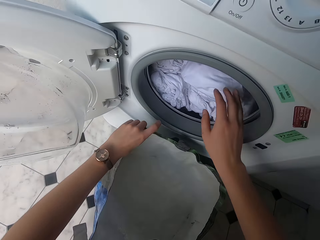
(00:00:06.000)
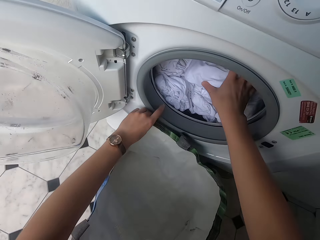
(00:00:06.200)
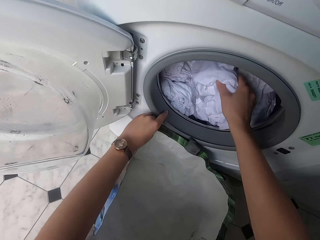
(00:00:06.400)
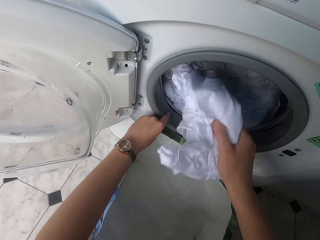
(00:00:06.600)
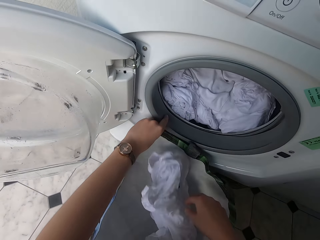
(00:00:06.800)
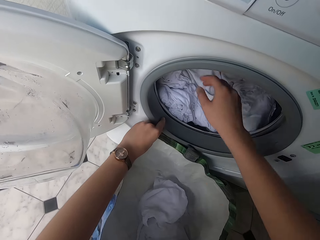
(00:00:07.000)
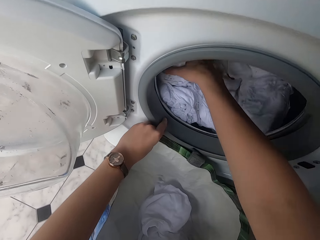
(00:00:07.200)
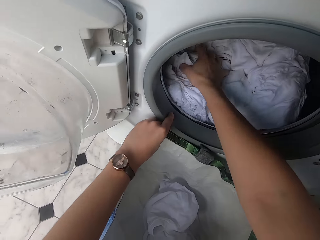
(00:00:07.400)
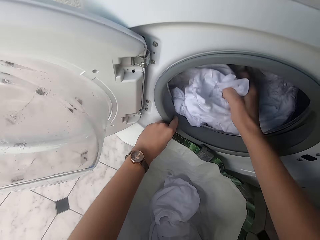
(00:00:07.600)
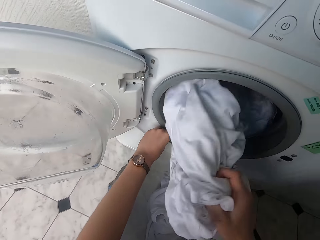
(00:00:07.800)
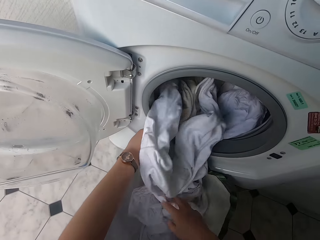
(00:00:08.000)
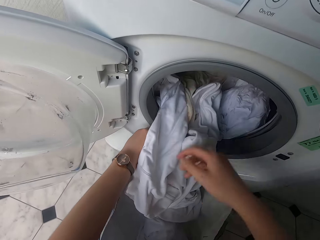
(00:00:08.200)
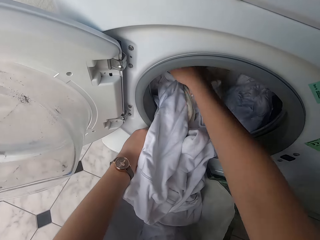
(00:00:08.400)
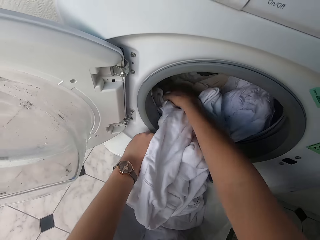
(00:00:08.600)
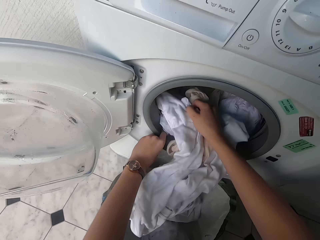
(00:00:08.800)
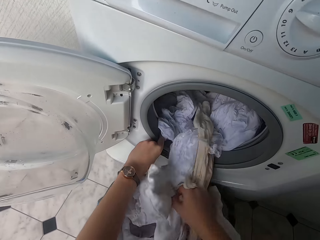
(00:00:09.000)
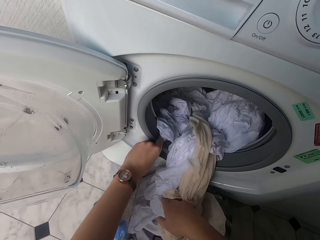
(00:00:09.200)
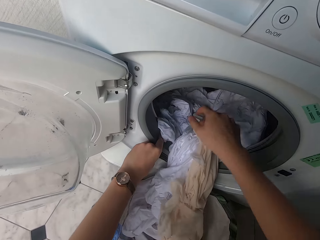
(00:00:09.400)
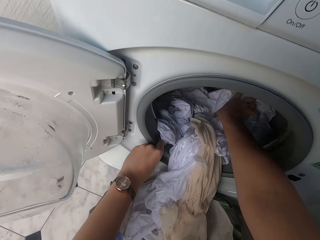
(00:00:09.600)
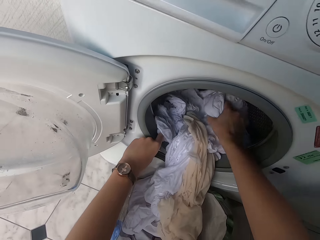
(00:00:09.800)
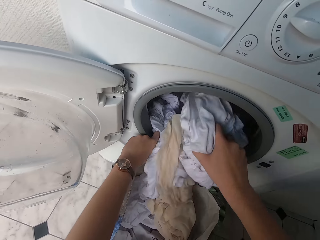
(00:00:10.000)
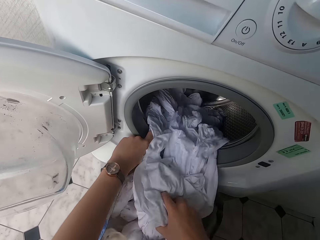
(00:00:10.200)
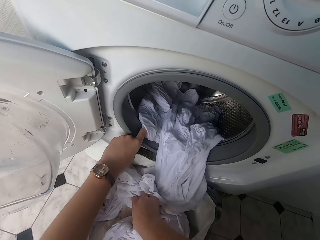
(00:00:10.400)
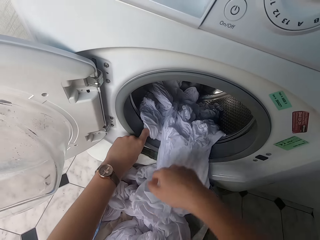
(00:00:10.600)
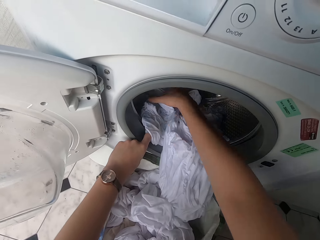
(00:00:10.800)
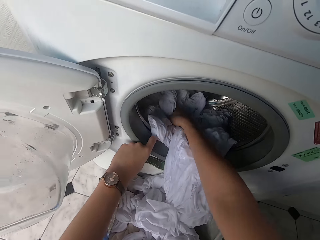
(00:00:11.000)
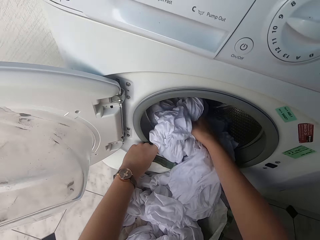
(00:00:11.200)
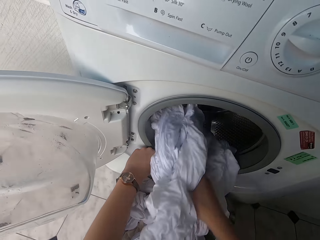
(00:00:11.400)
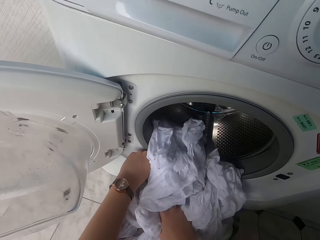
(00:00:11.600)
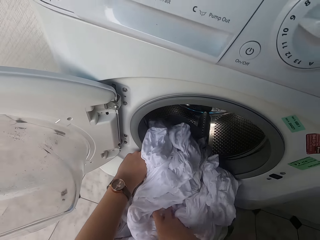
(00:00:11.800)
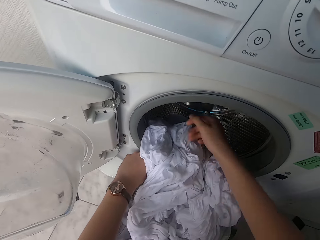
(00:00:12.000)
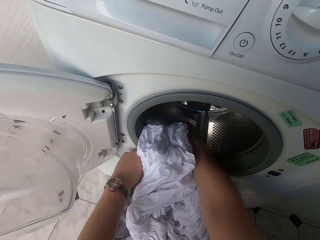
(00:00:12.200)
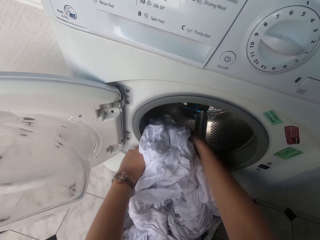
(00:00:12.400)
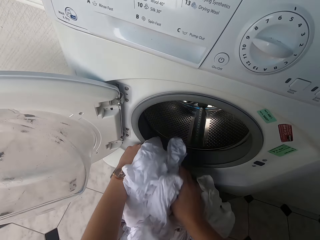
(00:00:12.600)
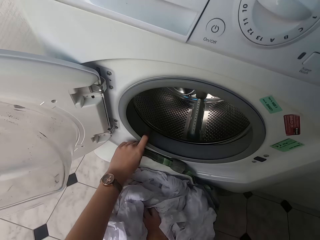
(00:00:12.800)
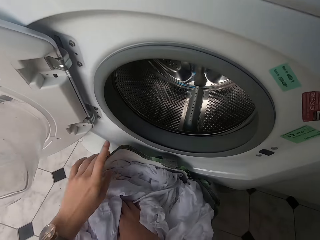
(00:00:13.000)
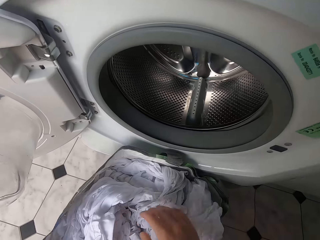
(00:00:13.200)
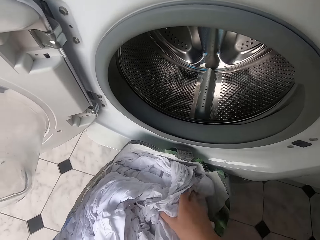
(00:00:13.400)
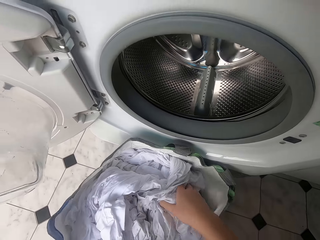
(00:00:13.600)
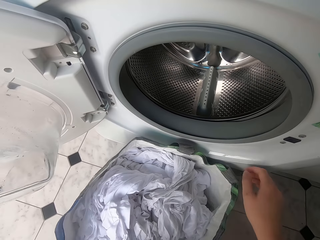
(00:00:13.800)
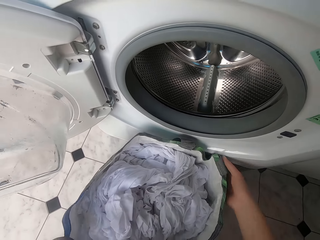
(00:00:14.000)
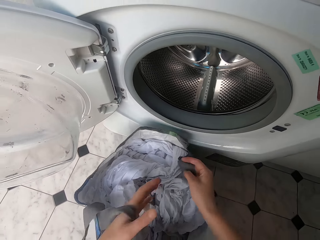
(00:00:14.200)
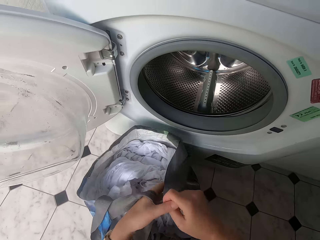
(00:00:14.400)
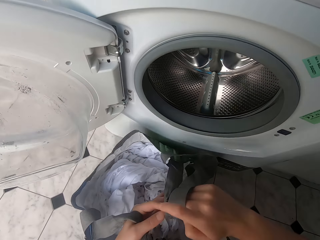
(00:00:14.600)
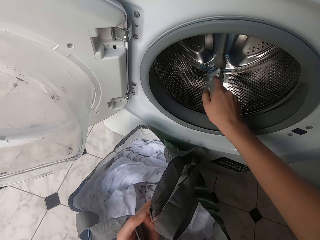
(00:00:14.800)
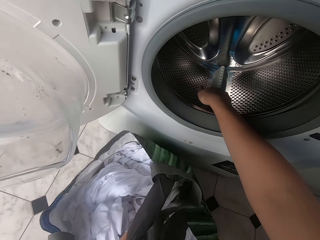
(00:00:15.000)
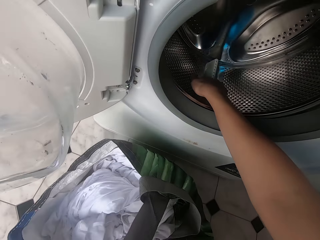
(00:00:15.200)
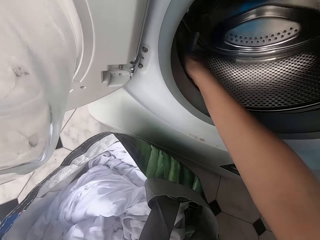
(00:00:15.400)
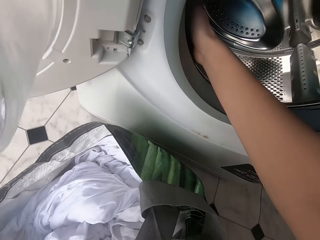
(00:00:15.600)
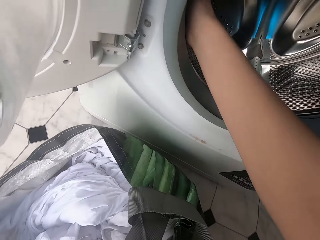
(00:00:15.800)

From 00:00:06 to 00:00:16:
The camera wearer removes cloth from the washing machine. They put the clothes in the bag.

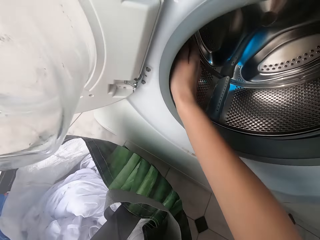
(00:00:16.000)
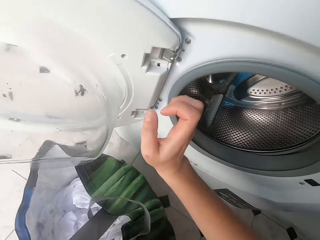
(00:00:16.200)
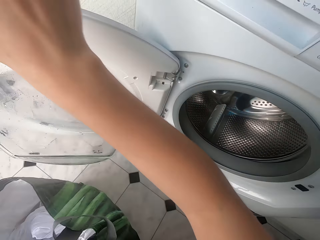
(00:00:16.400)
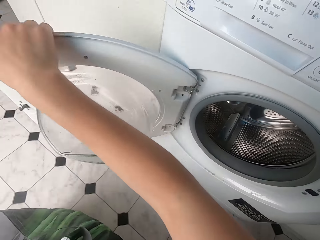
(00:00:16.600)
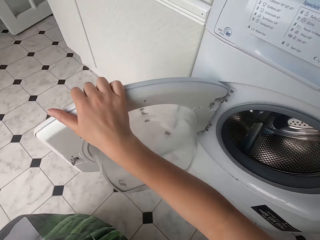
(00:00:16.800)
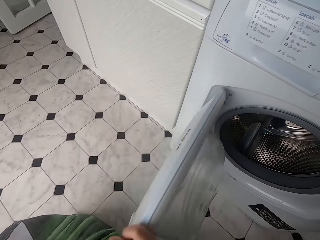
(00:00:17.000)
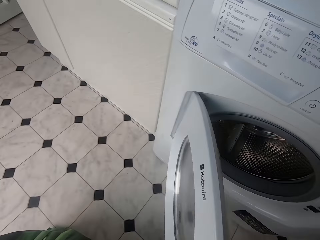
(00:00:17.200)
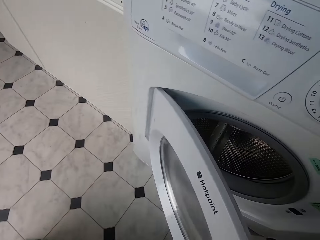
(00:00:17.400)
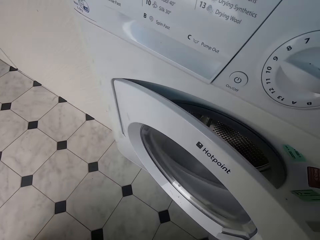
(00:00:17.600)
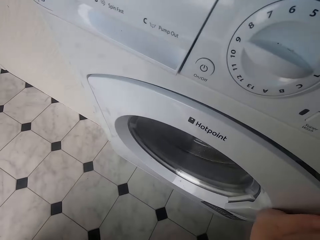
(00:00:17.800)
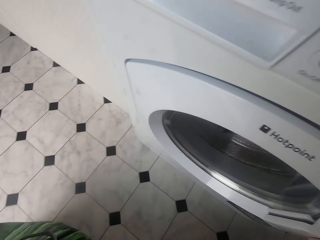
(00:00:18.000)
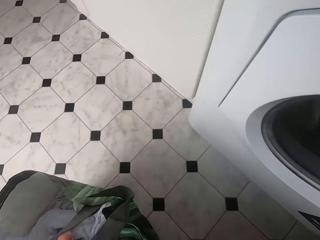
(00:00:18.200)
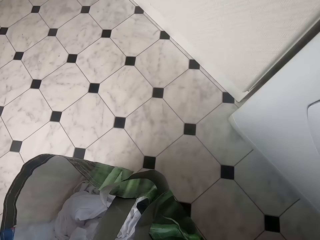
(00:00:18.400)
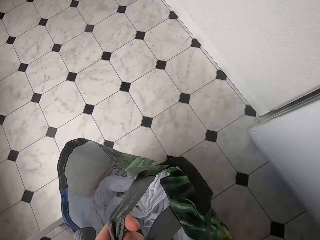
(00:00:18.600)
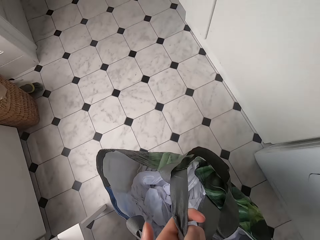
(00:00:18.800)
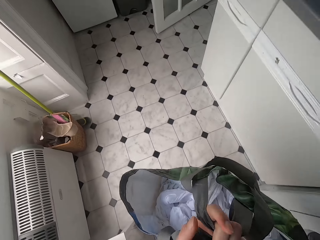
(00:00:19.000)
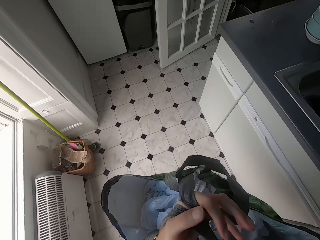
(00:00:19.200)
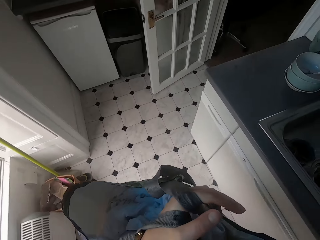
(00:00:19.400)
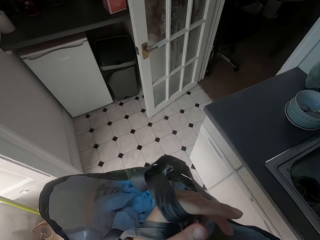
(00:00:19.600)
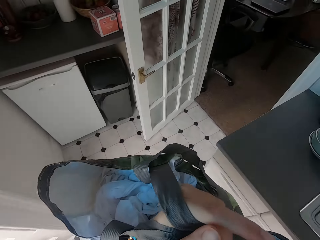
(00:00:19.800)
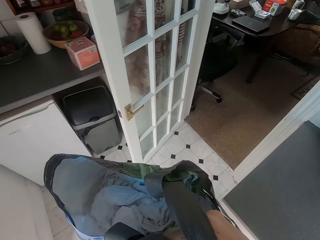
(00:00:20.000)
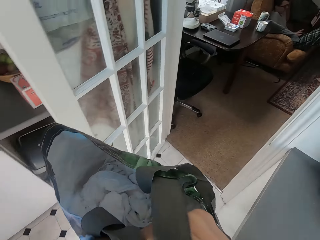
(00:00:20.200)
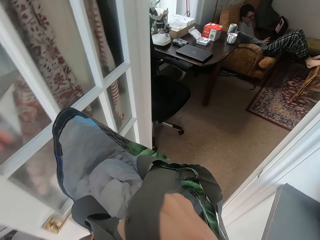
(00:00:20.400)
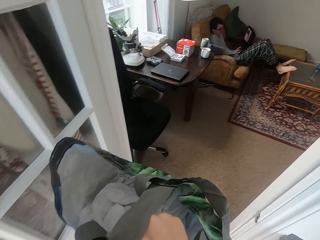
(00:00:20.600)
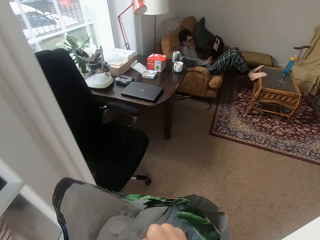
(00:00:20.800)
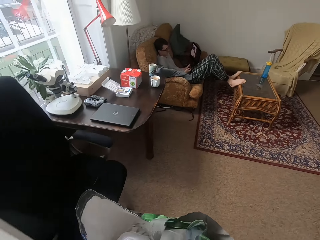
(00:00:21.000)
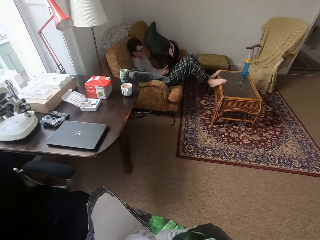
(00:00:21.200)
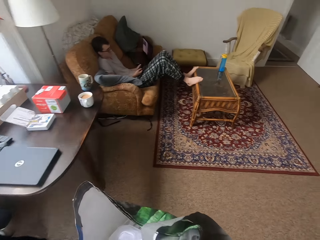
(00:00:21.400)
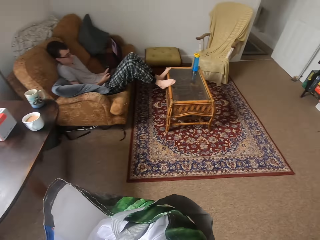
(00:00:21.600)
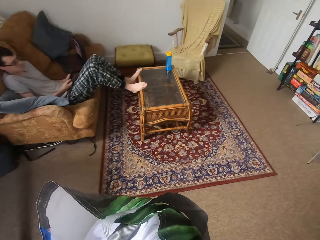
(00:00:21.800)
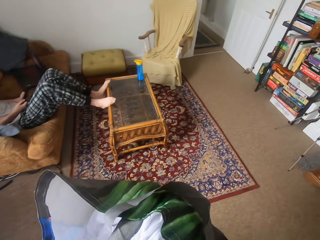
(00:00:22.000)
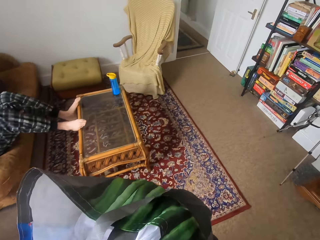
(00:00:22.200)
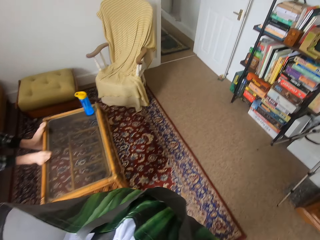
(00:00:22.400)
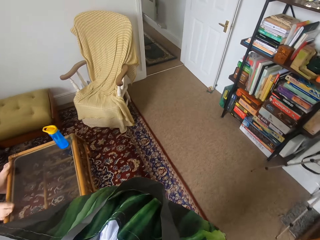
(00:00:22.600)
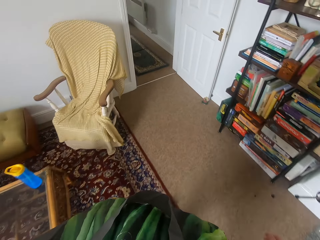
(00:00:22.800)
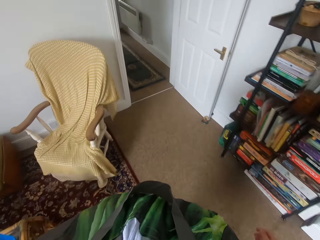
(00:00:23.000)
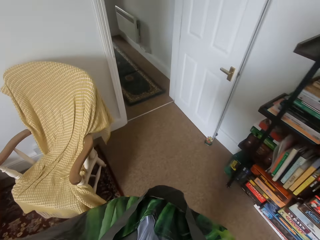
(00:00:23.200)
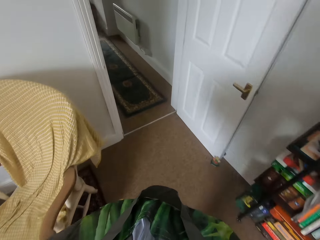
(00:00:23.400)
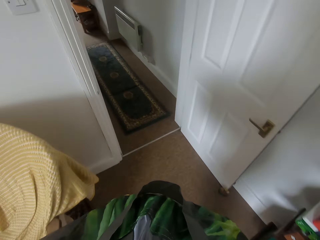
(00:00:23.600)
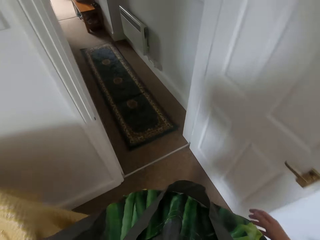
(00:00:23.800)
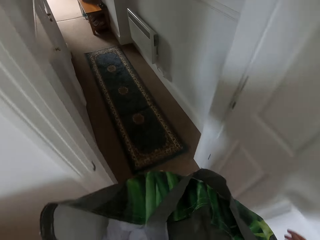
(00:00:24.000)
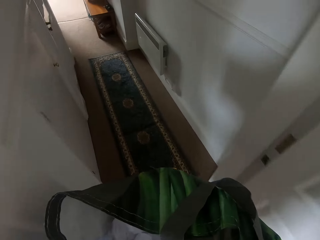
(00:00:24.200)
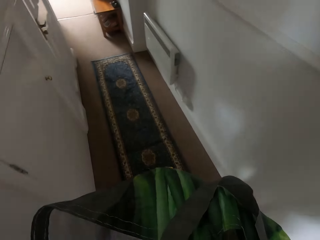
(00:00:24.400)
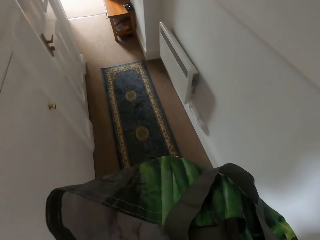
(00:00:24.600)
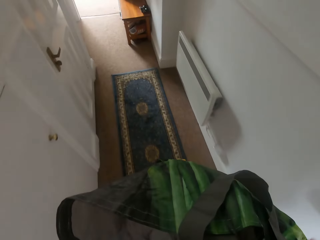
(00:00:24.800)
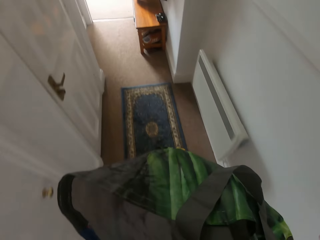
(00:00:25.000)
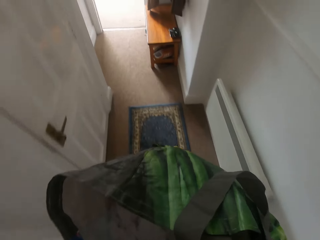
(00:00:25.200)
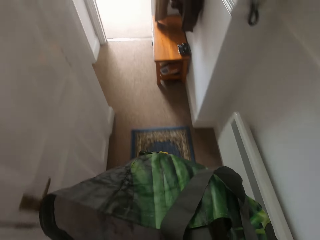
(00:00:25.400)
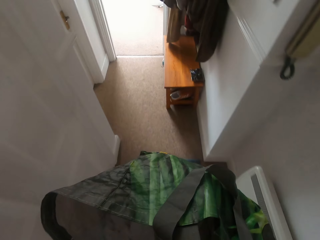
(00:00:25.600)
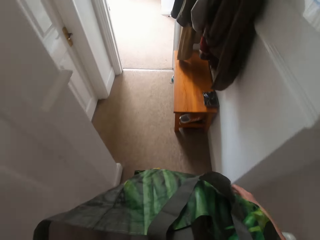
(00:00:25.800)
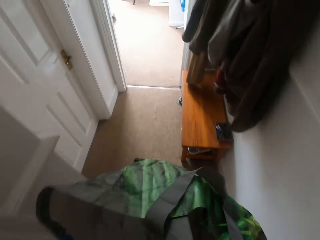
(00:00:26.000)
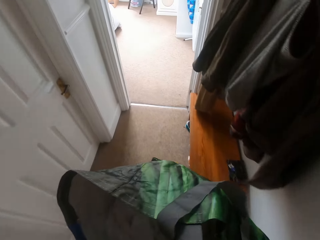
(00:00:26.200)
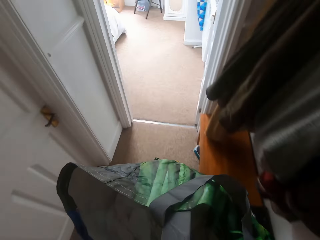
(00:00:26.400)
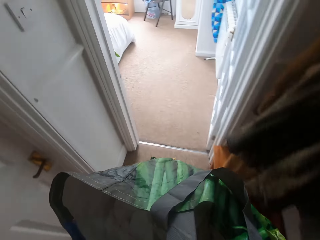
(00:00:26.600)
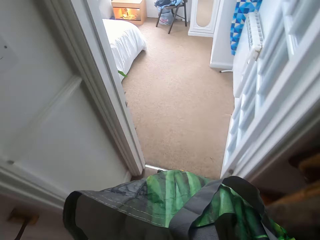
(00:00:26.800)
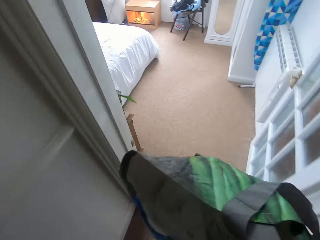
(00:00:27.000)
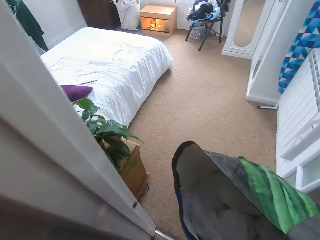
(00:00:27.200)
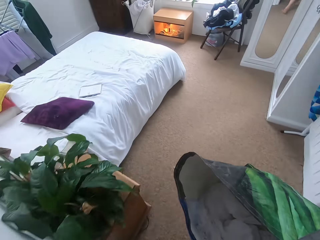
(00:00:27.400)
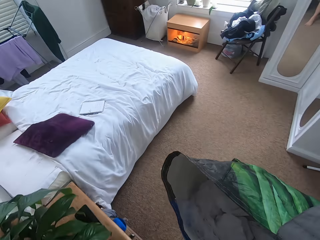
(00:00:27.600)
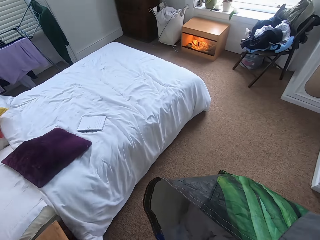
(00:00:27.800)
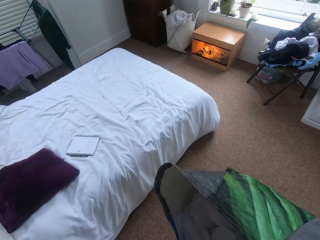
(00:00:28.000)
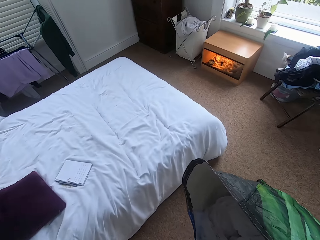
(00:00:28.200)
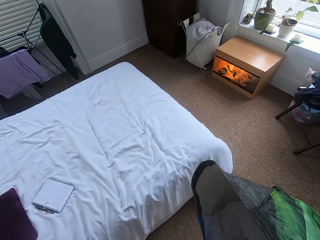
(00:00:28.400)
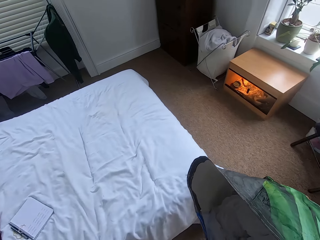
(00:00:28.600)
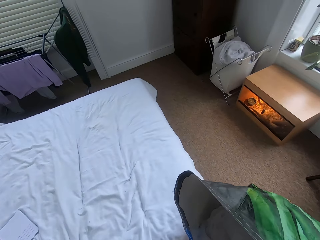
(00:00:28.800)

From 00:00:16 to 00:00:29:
The camera wearer closes the washing machine door. They carry the bag and walk in the house.
